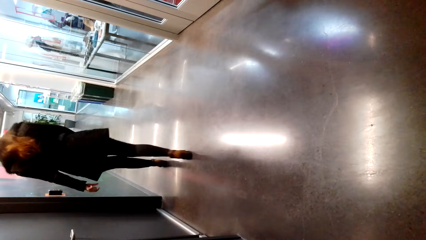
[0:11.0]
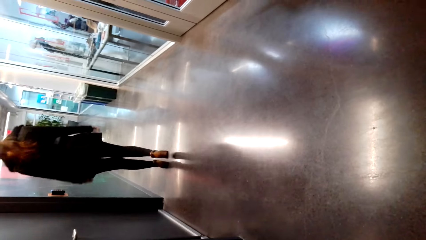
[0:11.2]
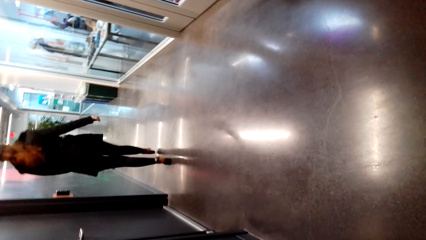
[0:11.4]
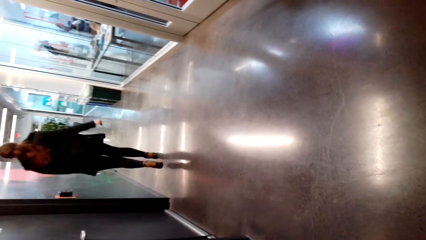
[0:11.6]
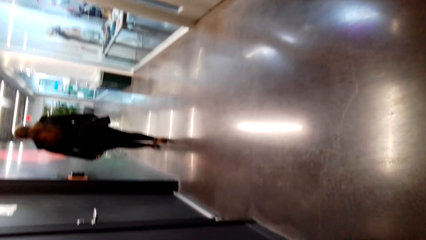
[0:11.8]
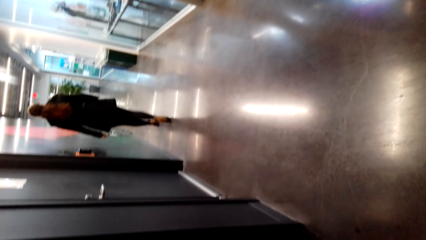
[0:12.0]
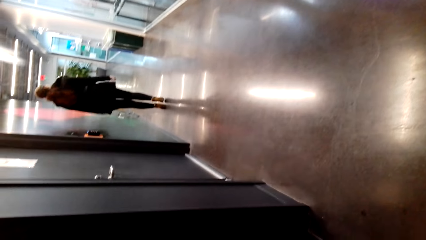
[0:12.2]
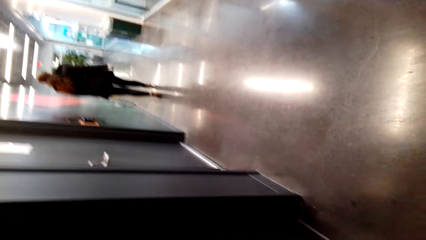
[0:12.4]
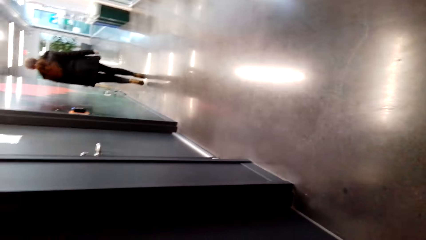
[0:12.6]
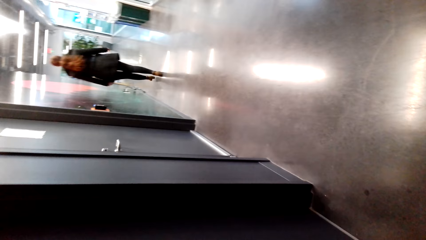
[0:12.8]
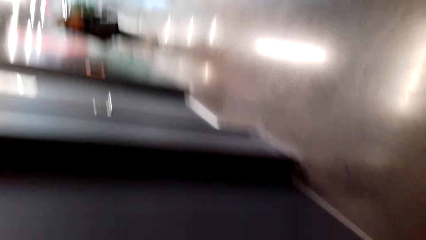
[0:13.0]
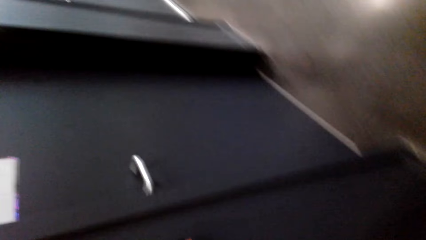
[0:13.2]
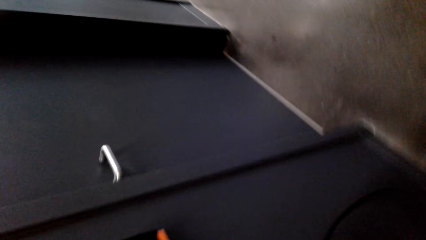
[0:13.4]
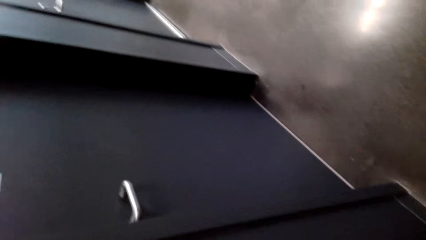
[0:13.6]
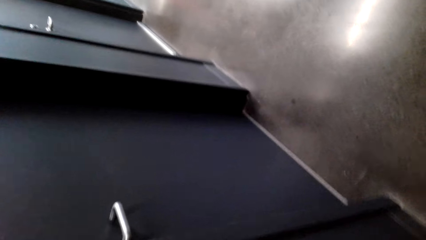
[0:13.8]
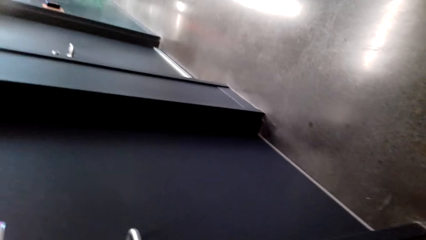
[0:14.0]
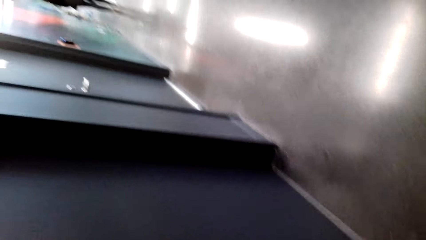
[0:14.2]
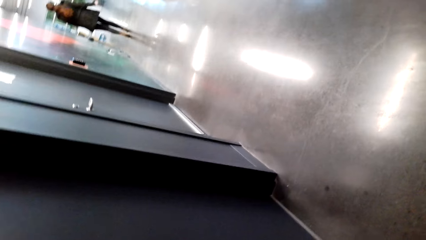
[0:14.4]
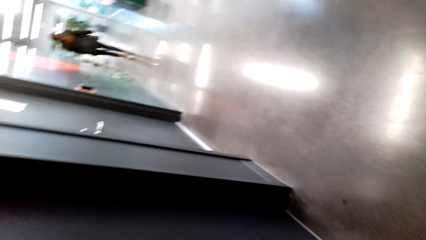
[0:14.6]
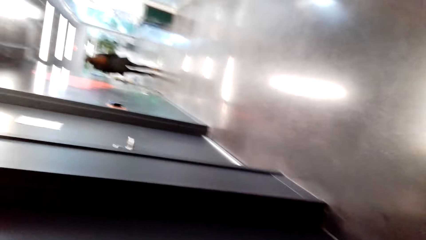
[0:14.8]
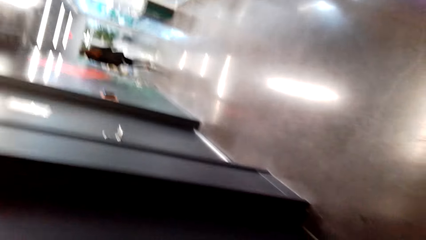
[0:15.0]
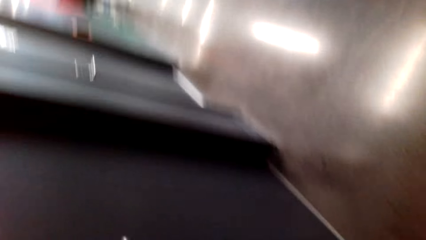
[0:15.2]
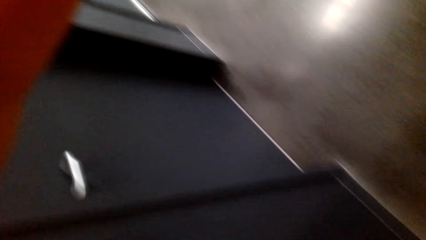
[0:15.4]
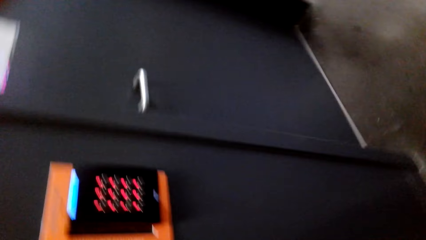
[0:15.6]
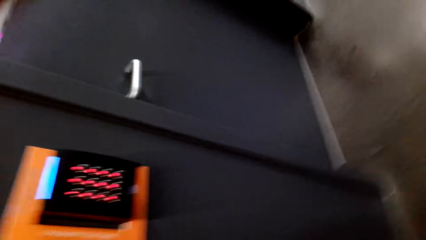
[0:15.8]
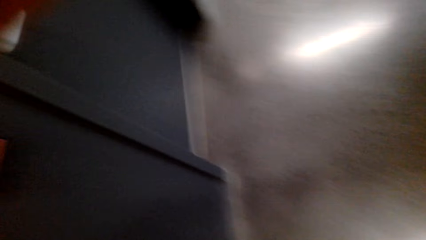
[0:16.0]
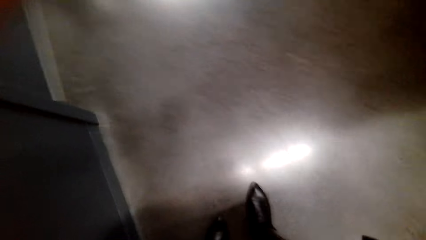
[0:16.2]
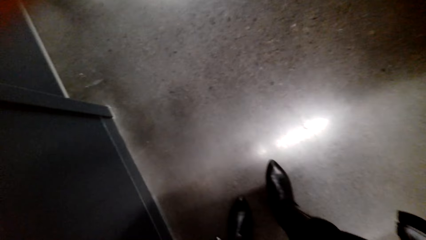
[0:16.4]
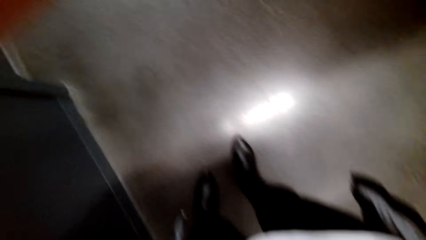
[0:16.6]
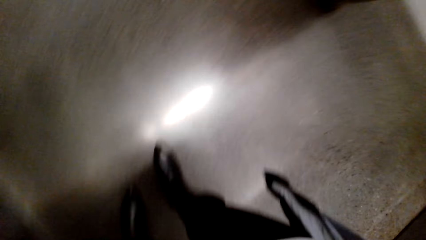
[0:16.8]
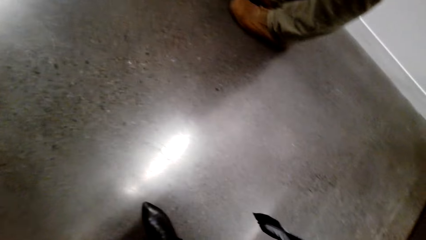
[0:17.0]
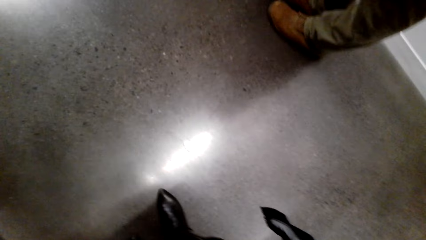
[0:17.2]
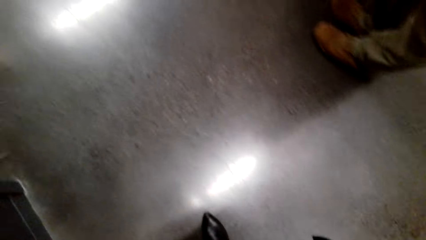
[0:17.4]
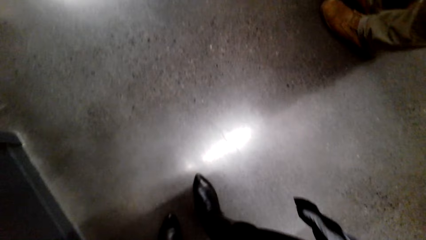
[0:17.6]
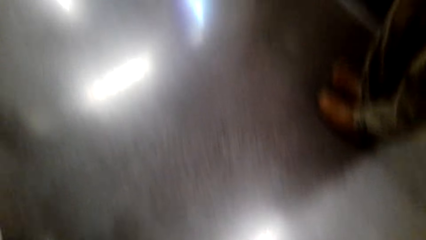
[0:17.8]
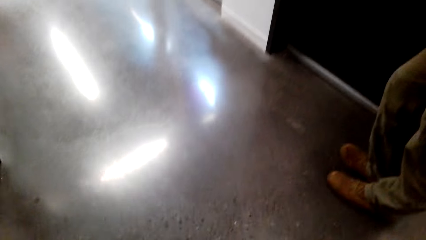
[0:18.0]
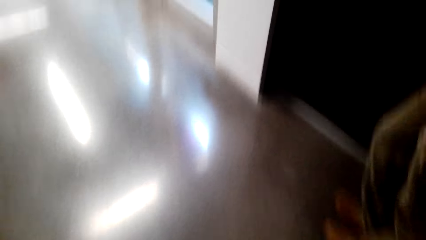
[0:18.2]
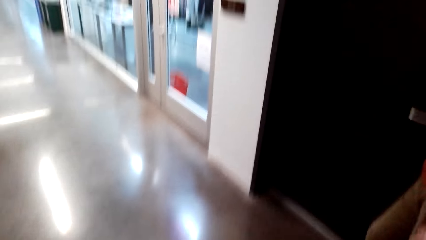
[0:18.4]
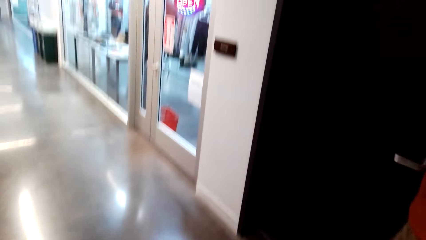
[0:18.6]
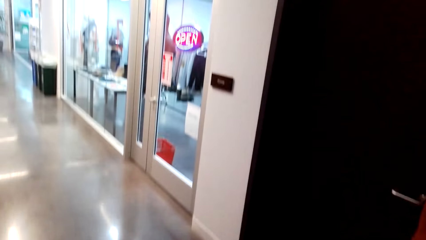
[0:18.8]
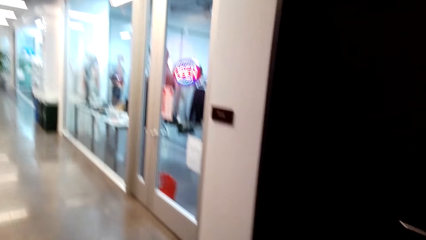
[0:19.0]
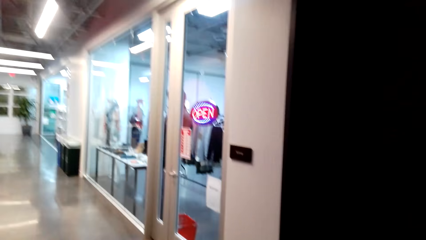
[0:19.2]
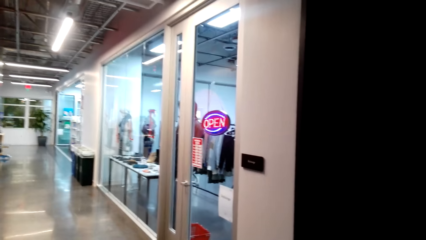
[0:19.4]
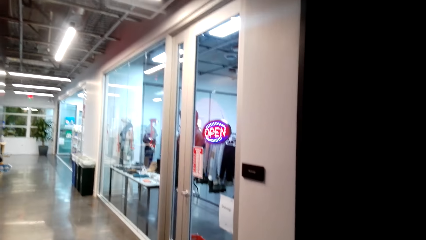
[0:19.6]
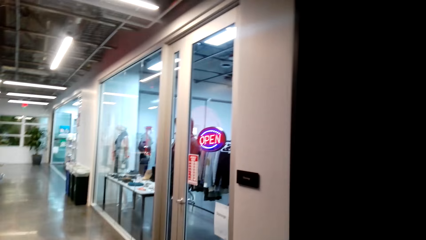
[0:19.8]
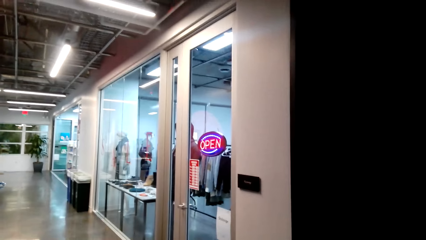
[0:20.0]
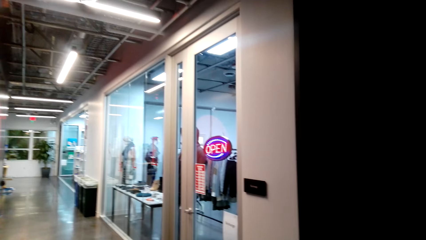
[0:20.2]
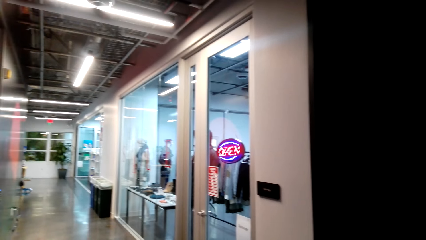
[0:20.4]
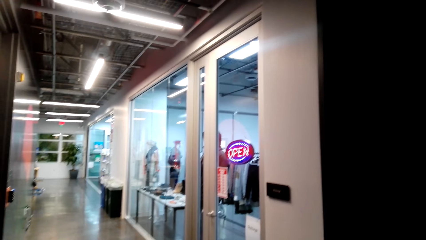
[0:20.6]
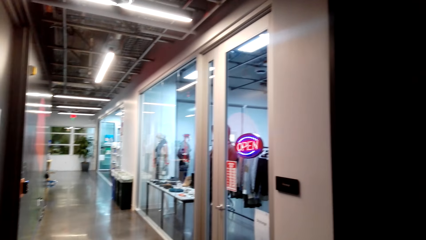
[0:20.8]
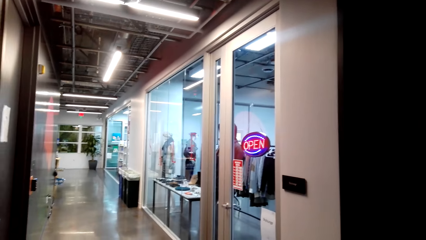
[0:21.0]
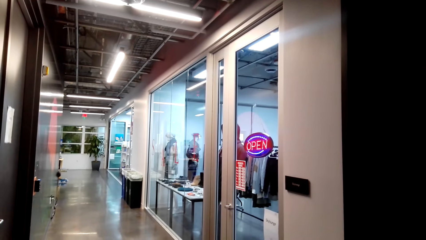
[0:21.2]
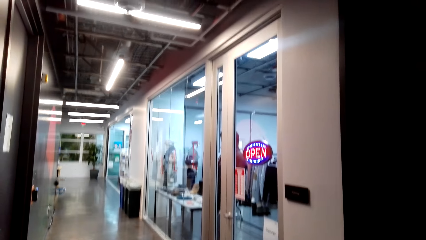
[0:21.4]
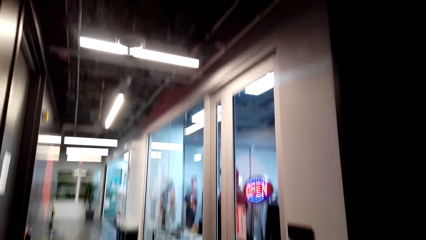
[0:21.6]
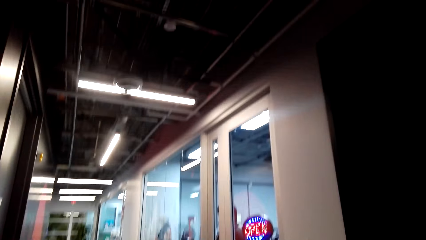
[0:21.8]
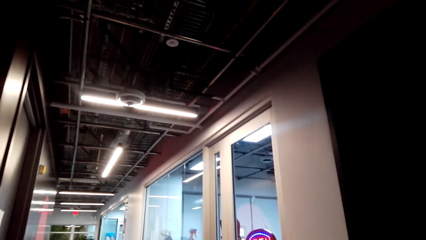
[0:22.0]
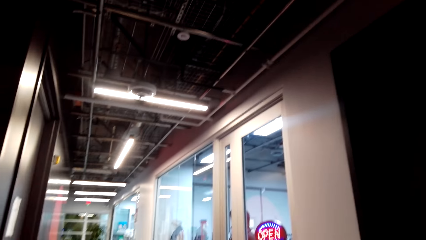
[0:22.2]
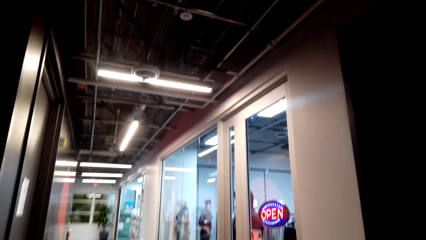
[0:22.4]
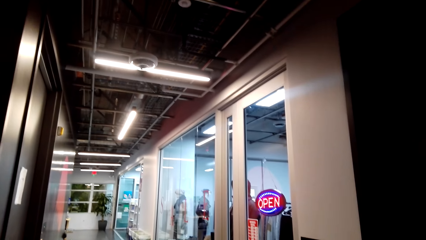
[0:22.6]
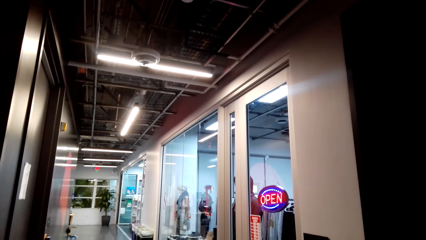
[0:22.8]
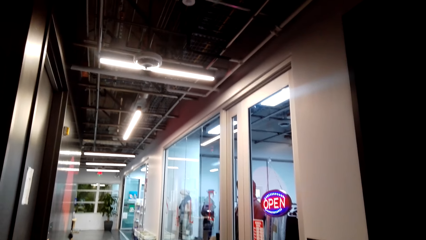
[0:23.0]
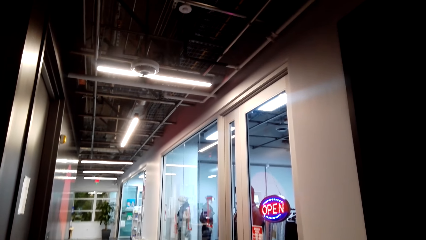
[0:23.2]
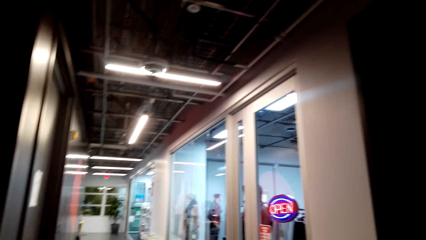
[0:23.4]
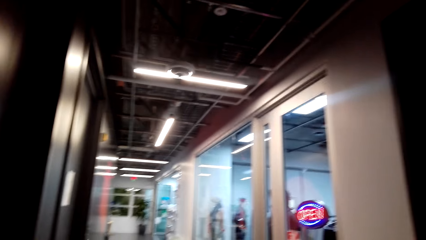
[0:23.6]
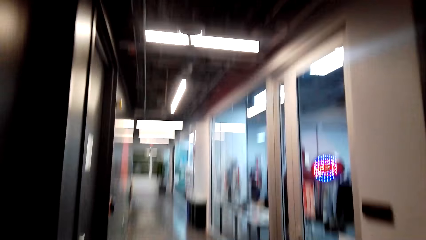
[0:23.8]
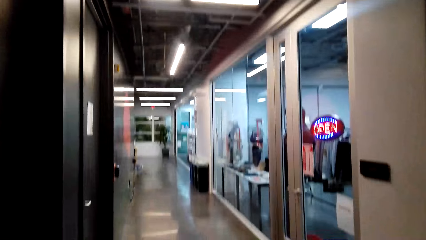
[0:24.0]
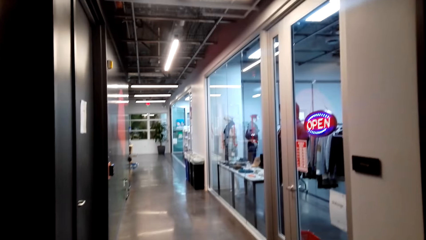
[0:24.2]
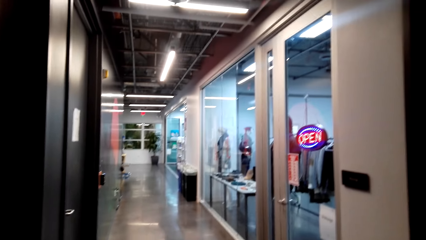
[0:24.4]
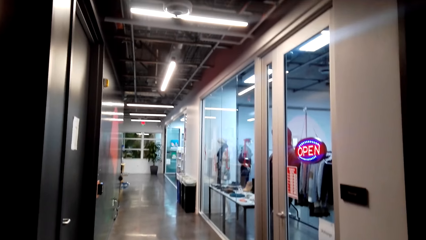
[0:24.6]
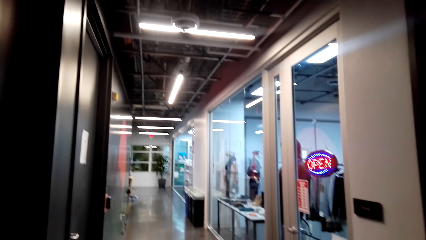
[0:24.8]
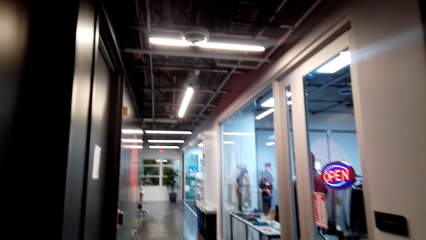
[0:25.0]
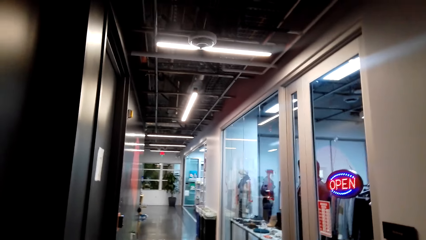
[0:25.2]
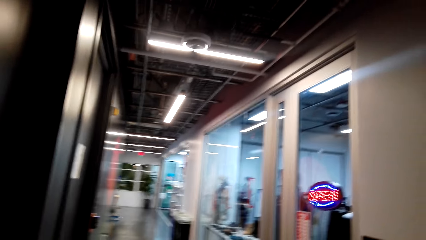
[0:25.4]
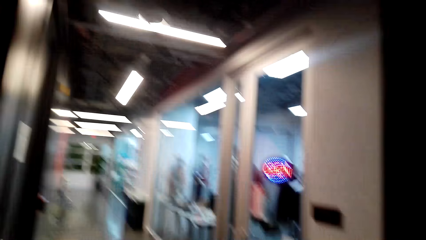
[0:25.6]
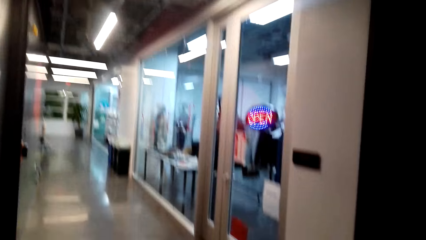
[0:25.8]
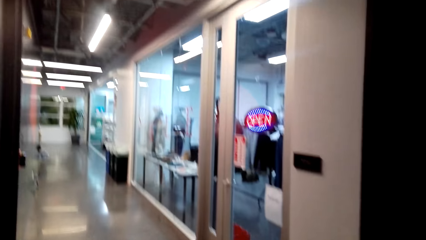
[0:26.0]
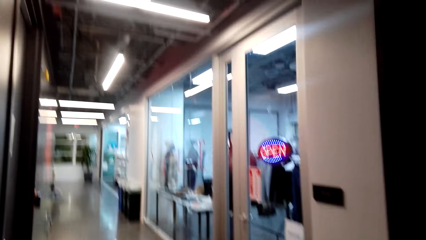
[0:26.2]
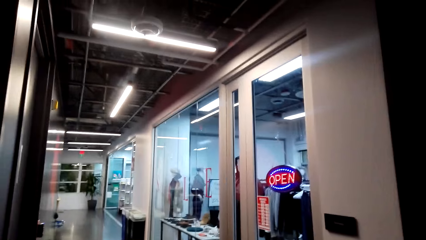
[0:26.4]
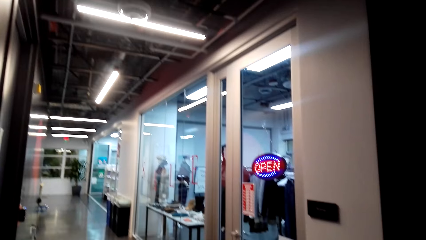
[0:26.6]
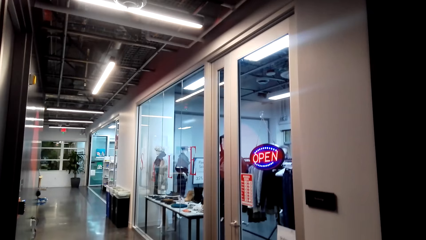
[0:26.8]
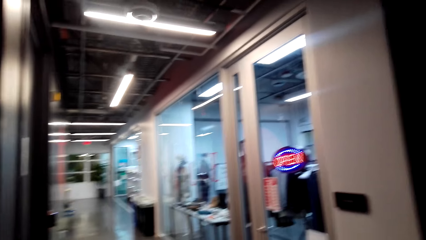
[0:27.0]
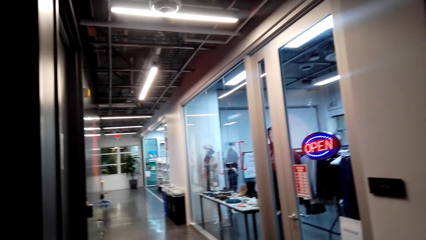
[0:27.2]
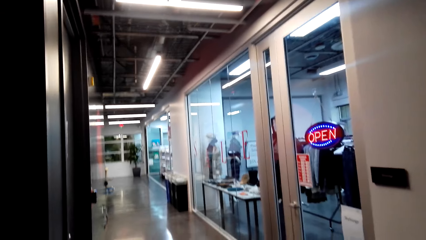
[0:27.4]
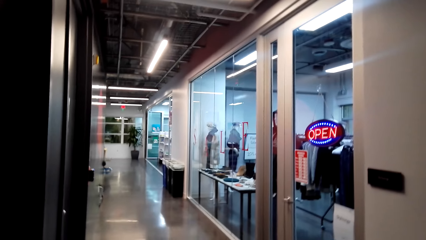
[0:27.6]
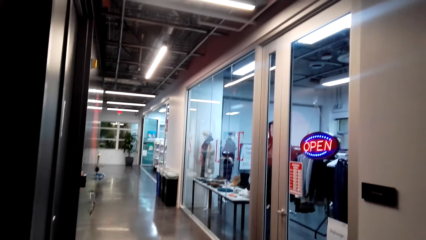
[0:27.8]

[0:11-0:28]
A woman walks on the corridor.
